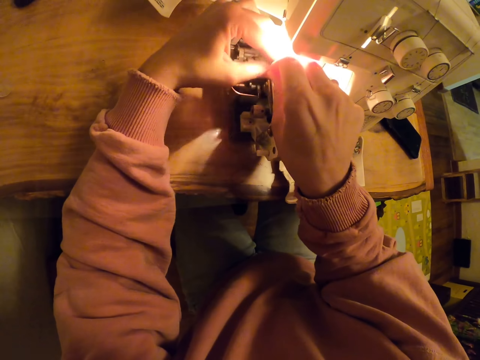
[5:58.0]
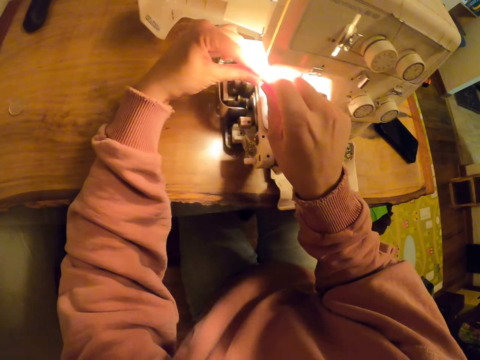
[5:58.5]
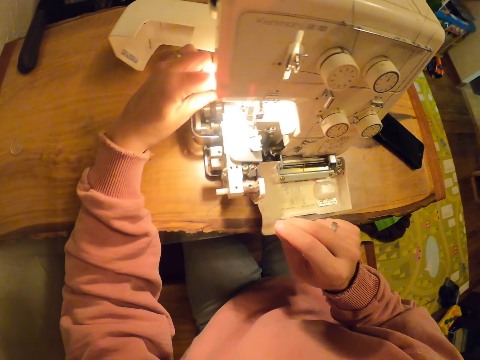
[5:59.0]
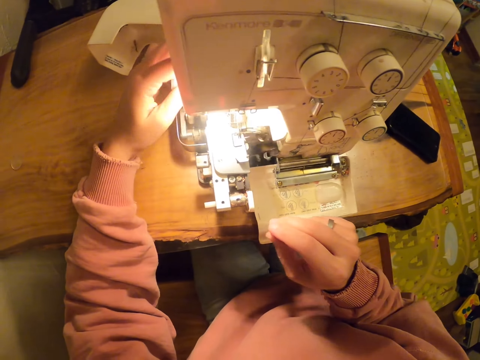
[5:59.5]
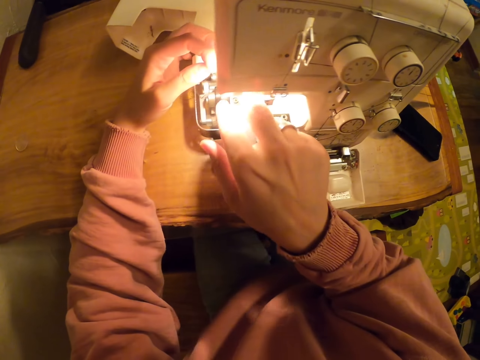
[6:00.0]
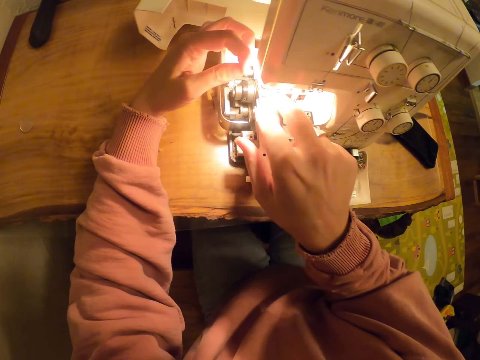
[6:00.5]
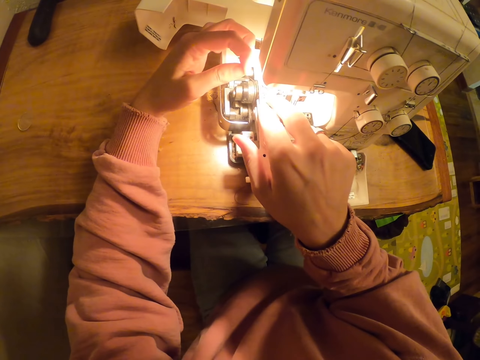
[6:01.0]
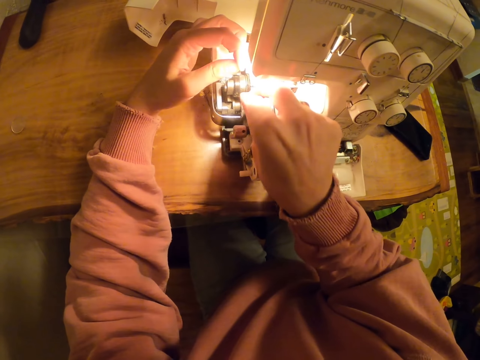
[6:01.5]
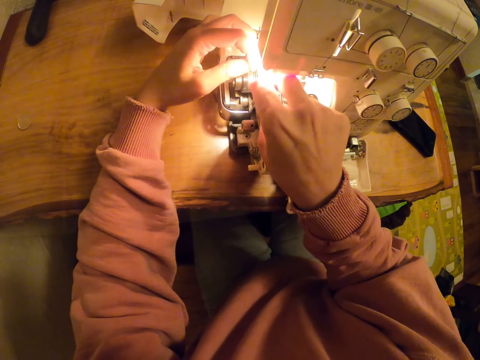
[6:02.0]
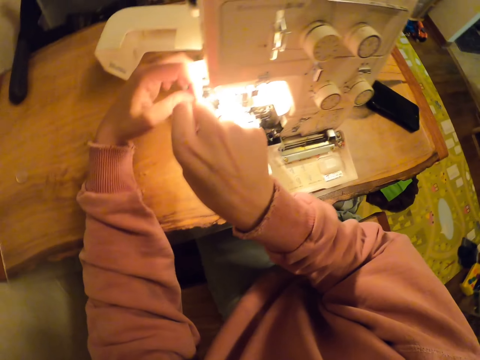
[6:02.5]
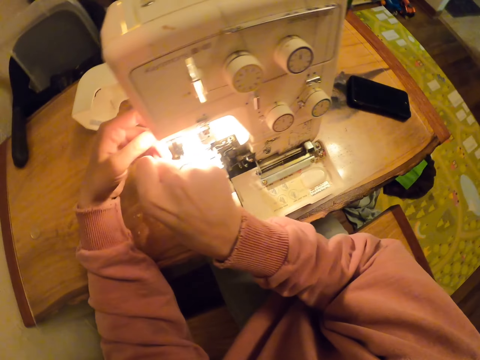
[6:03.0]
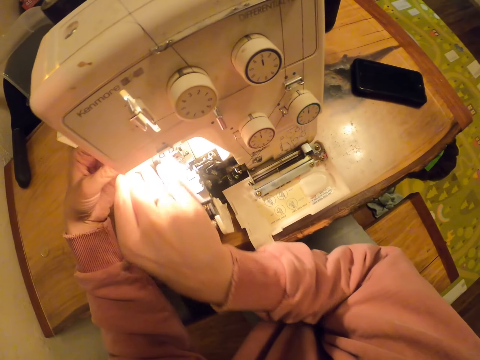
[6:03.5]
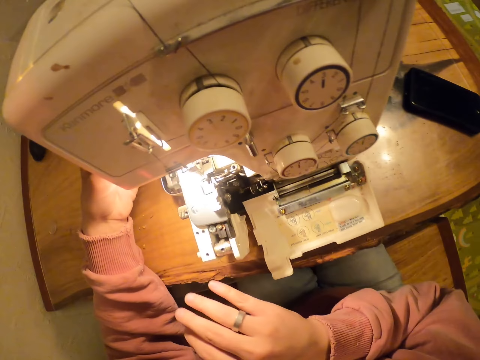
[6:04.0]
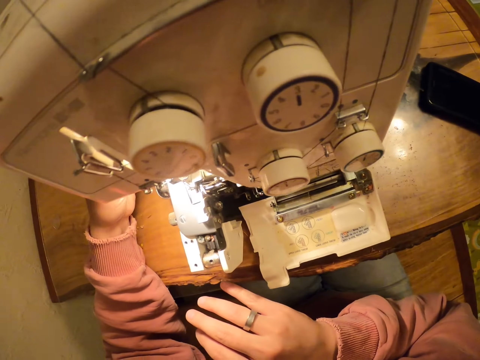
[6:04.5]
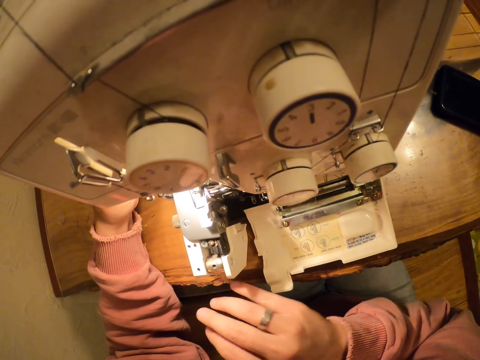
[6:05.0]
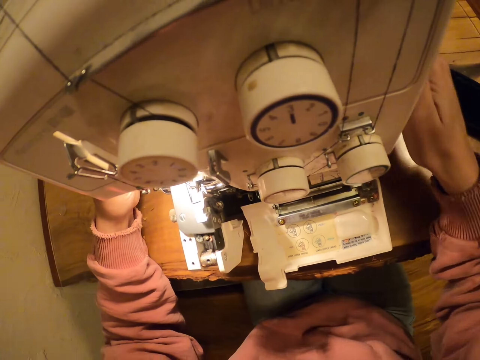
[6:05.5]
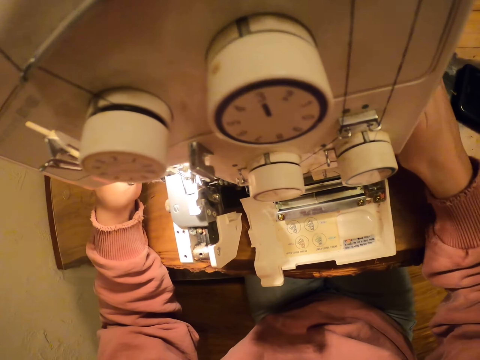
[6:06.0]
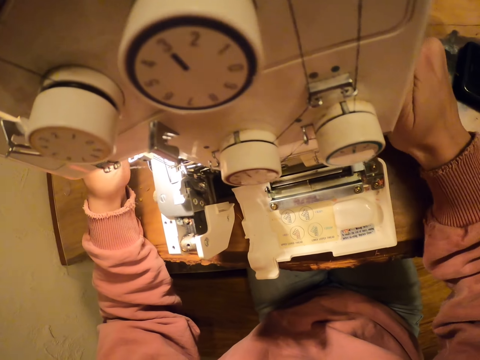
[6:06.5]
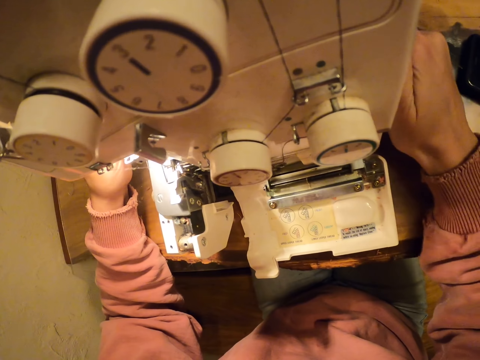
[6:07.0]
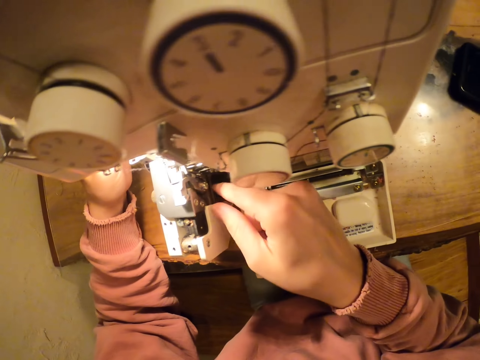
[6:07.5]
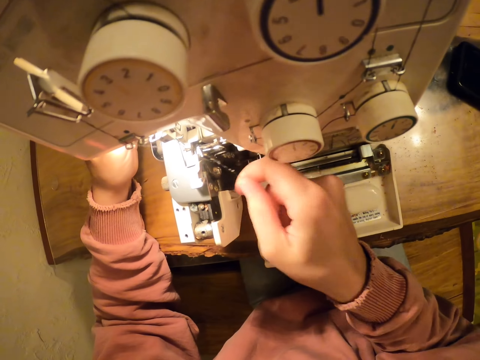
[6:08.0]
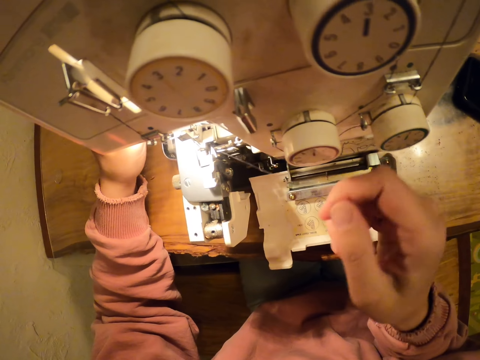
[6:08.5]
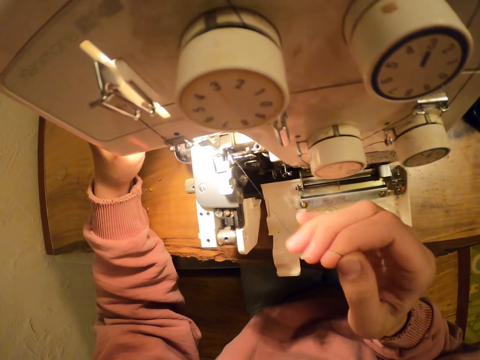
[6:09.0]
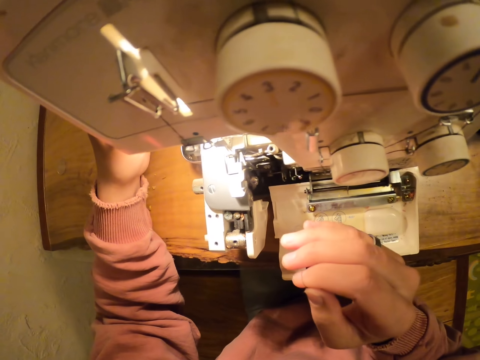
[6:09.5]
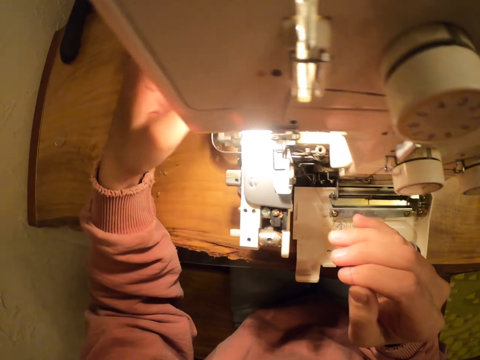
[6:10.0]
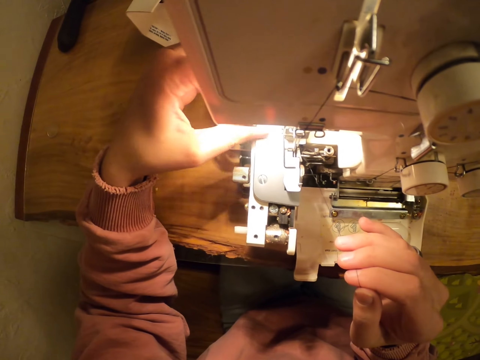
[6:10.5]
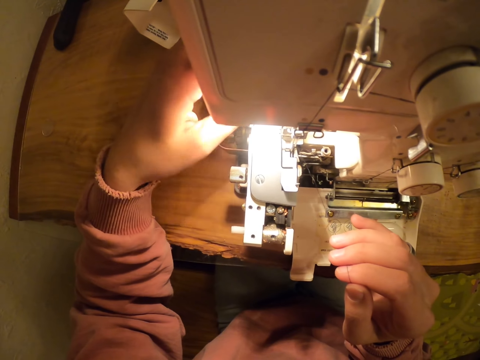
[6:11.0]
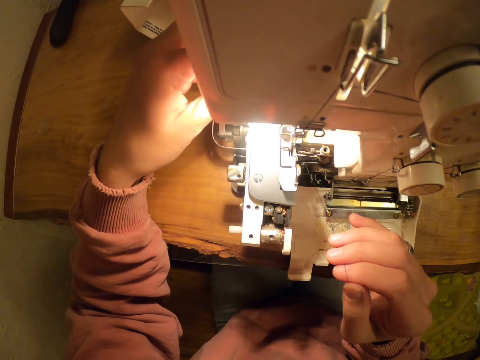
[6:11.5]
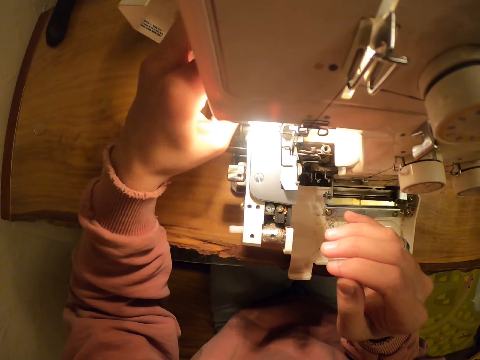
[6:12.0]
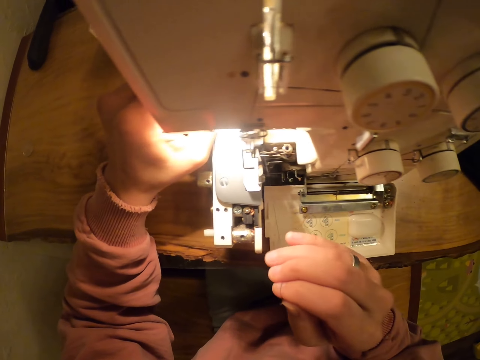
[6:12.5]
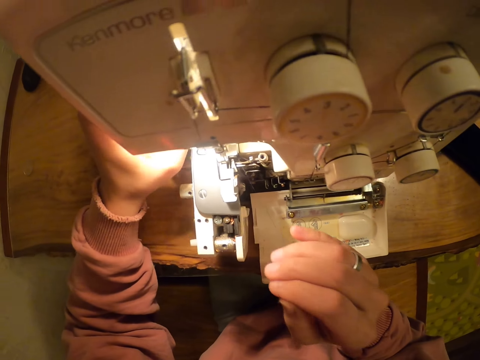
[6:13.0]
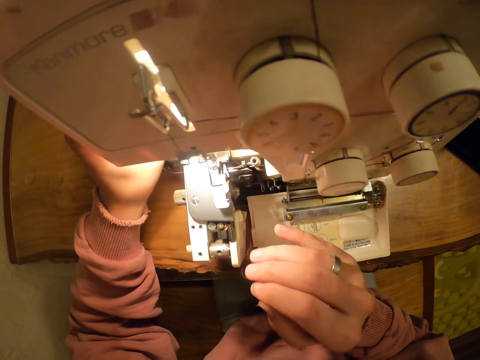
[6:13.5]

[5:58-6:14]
The camera wearer fixes the thread in the machine. They pull the thread.

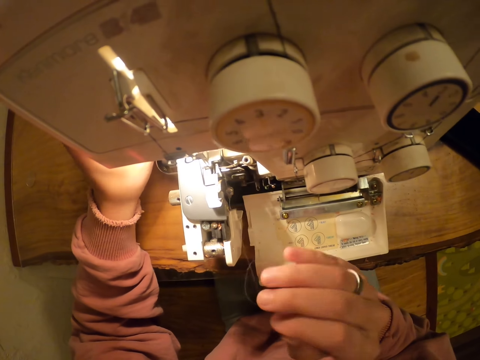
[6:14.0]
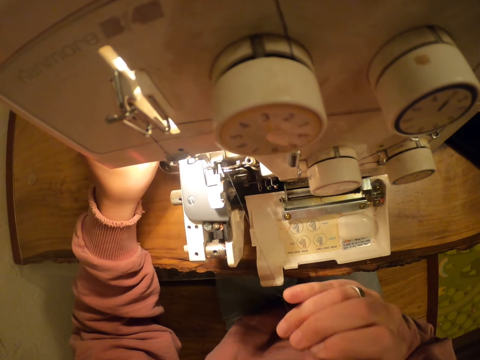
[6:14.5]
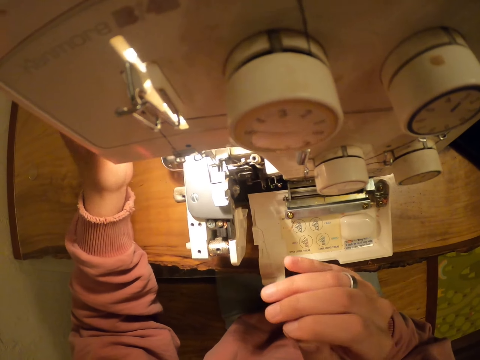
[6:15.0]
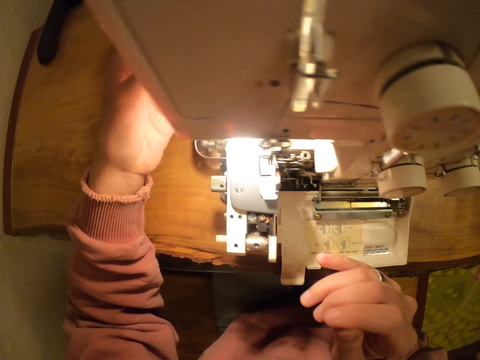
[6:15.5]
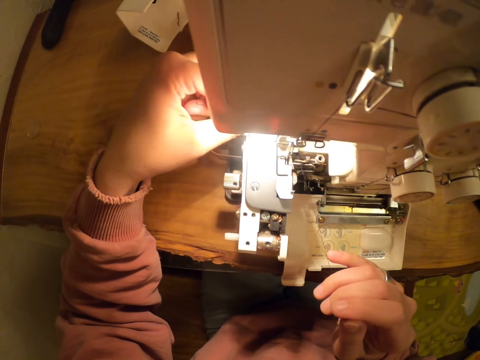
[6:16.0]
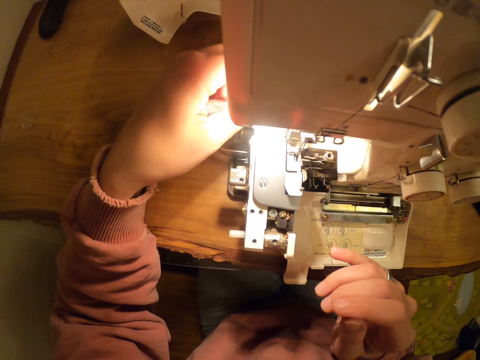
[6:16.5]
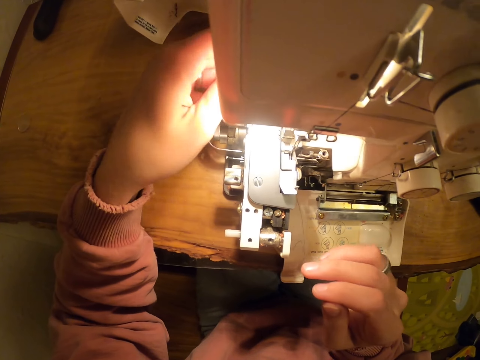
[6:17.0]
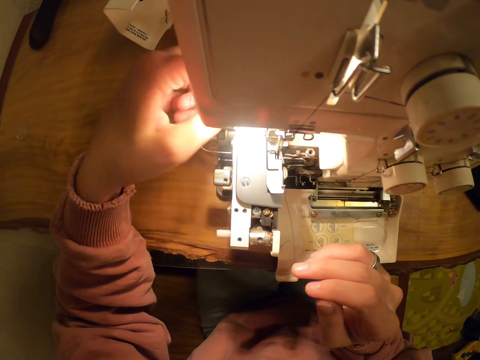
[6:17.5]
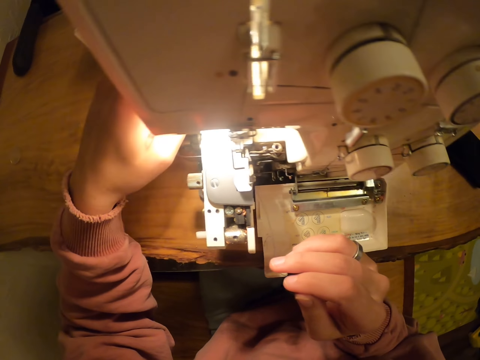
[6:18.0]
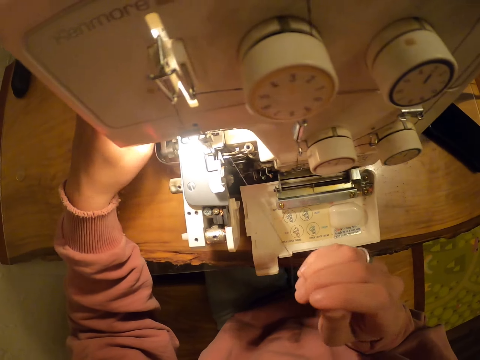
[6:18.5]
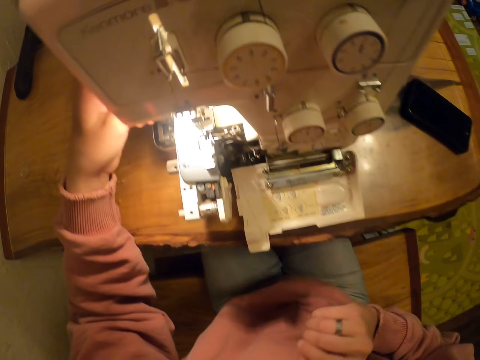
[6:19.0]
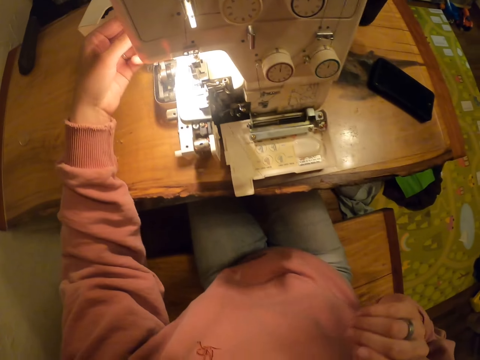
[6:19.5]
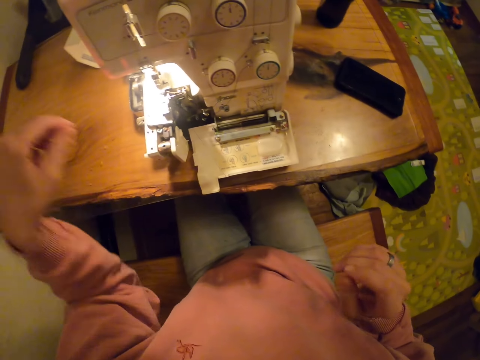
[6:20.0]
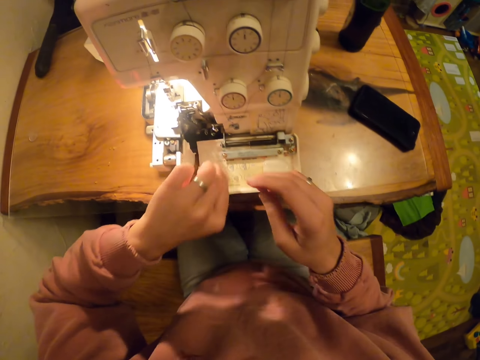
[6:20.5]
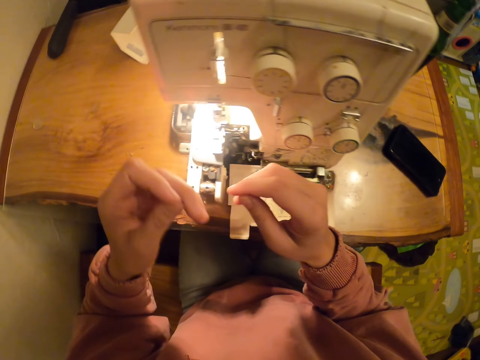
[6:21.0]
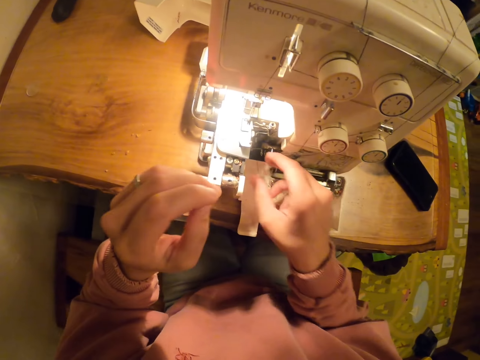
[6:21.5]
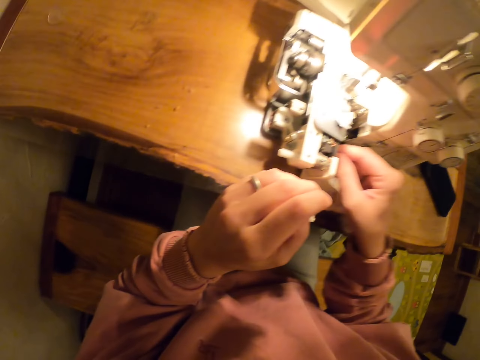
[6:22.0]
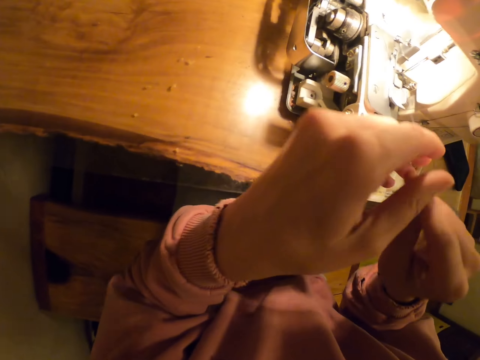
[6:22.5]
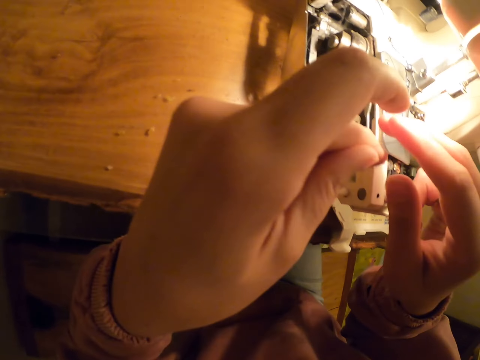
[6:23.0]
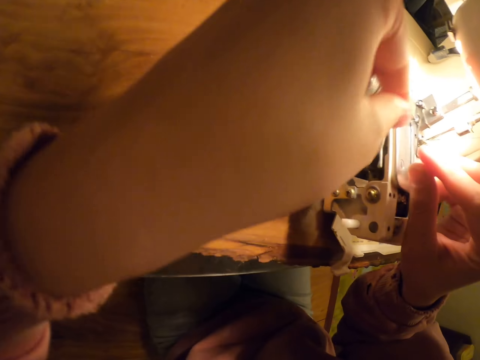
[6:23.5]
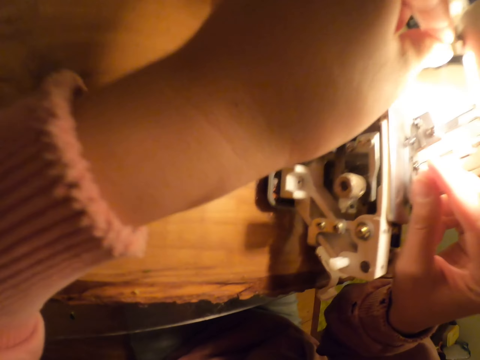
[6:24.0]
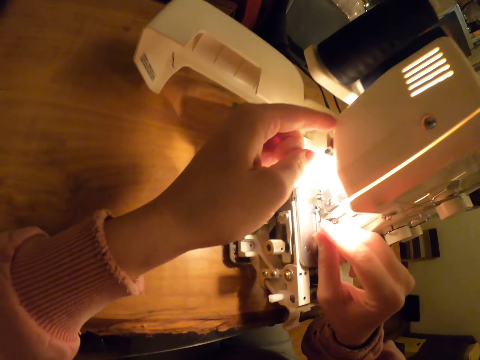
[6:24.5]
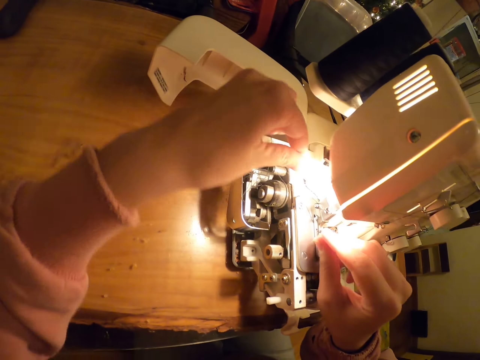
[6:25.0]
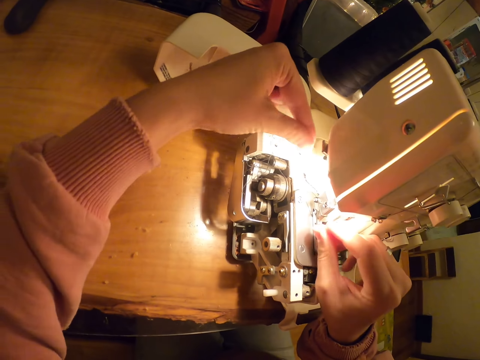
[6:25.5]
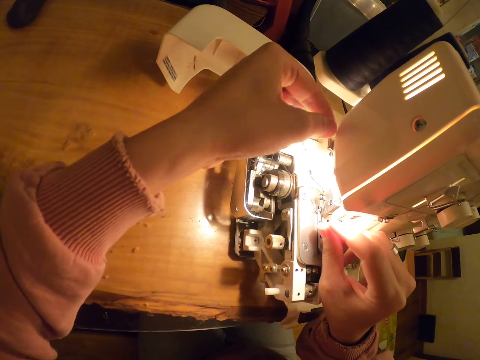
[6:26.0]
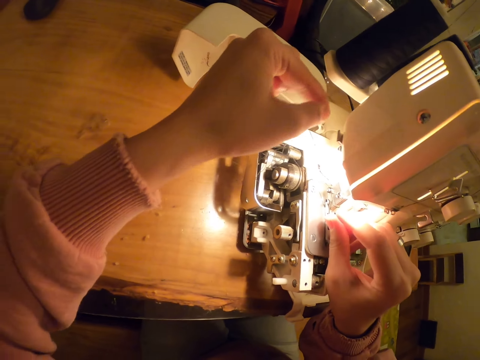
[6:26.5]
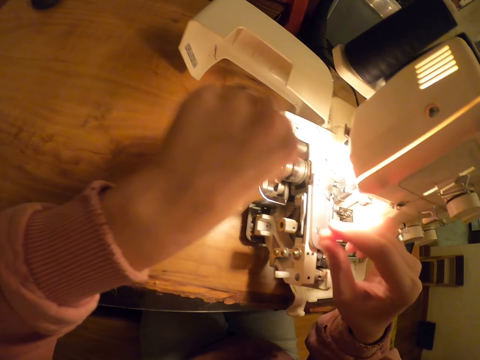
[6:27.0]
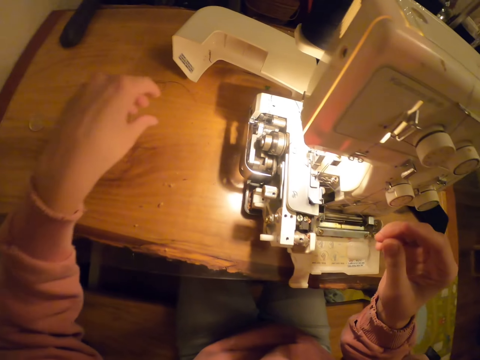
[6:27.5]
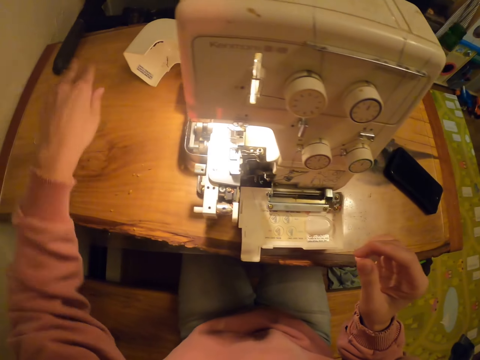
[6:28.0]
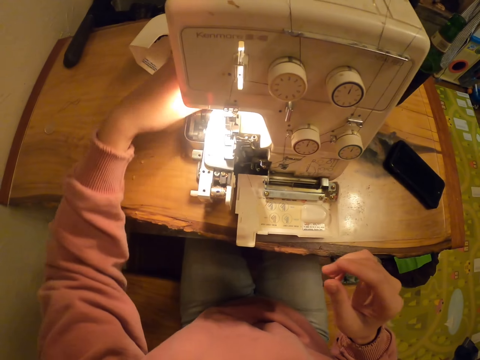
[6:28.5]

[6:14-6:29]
The camera wearer picks up the thread. They fix the thread in the machine.
